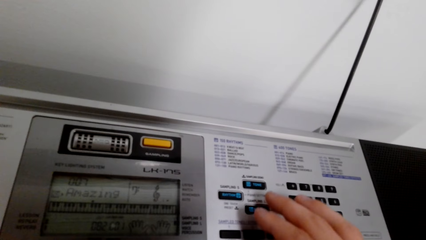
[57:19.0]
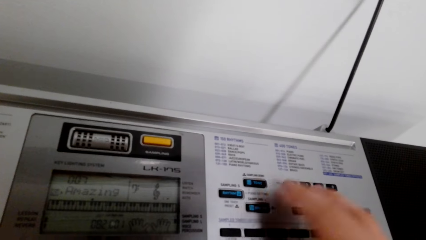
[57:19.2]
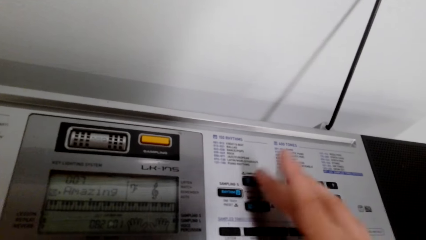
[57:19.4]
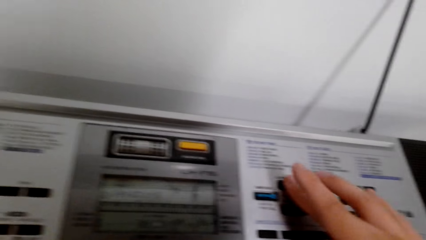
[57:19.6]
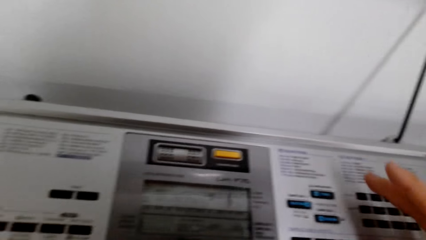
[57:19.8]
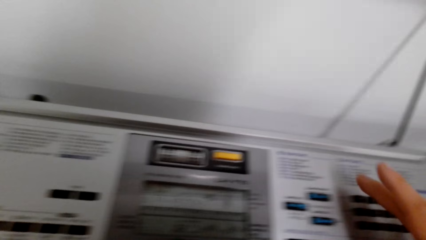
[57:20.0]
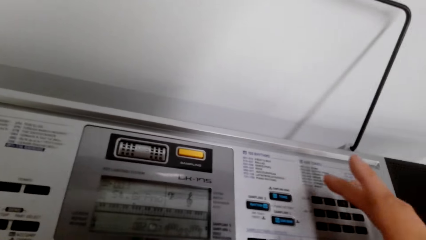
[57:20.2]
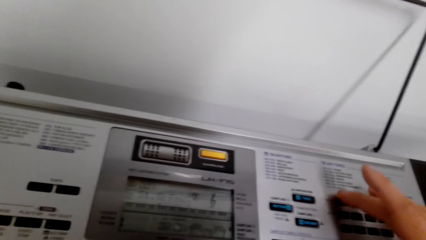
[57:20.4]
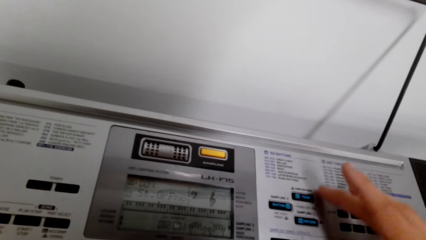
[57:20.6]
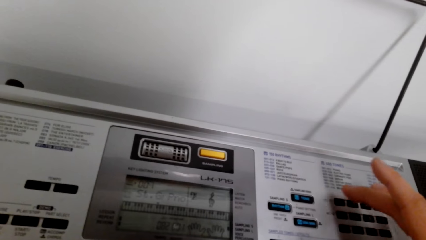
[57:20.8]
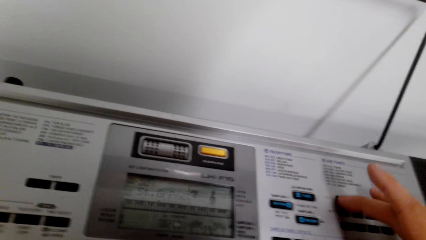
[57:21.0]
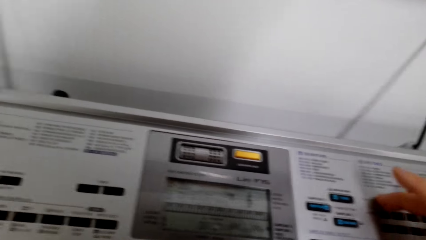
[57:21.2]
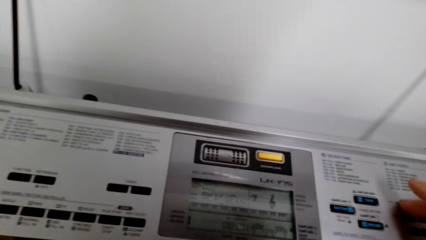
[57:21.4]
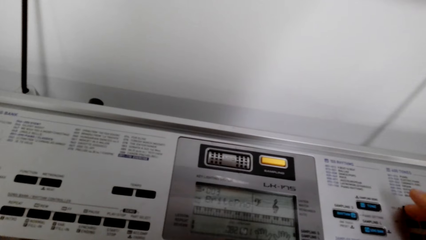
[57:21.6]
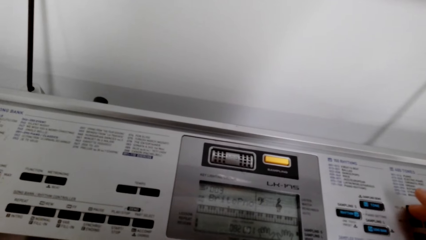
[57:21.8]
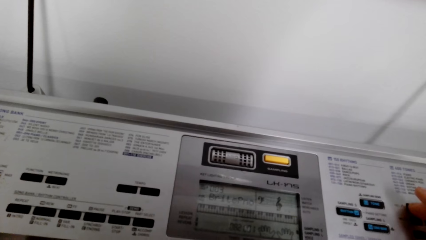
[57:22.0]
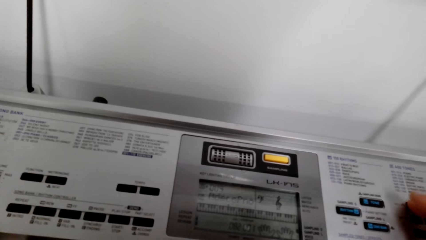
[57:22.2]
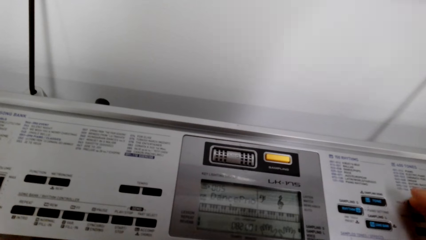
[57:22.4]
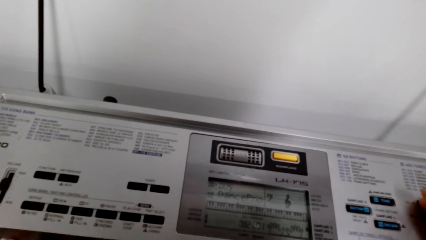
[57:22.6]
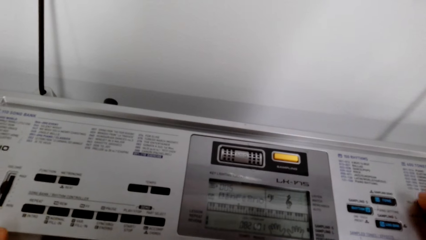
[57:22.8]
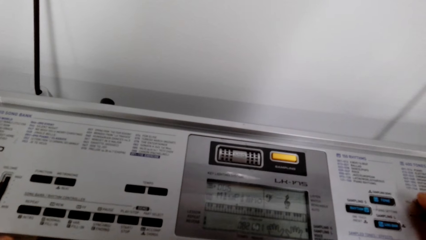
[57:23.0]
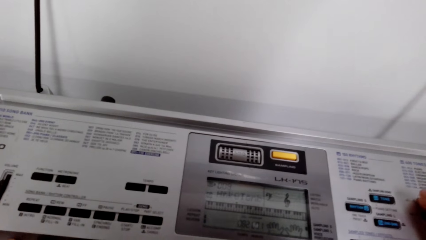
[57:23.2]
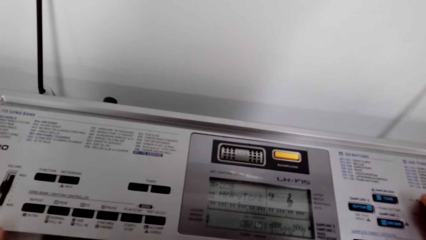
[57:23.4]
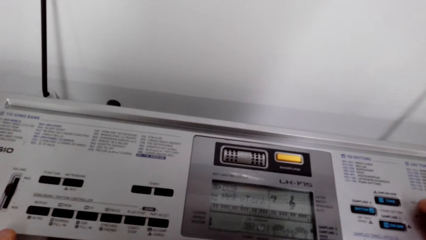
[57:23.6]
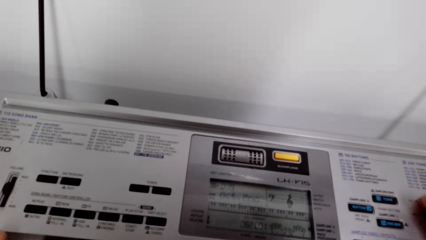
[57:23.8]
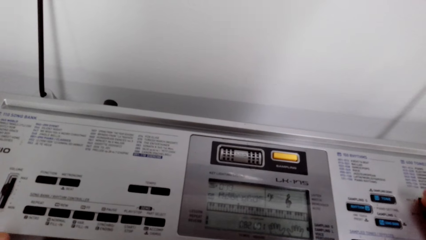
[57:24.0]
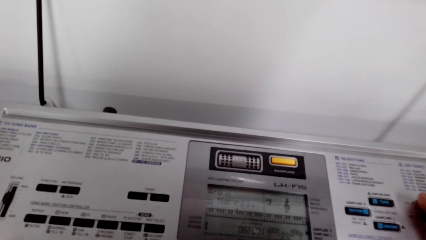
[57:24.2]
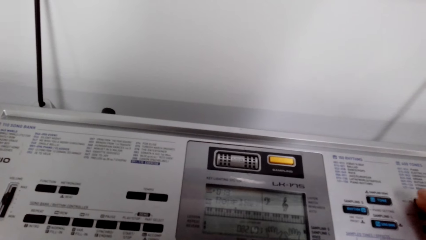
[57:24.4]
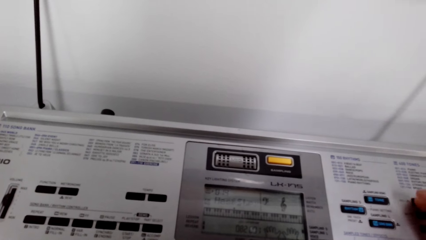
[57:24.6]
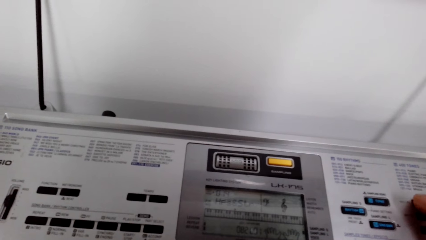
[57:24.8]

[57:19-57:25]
The camera wearer looks around. They press on the keyboard.

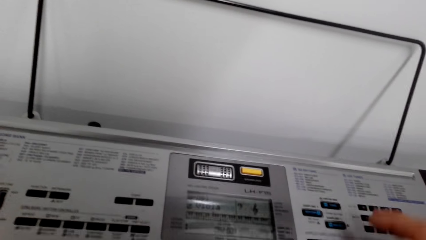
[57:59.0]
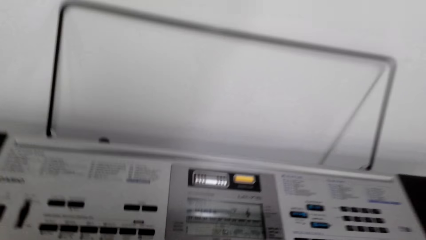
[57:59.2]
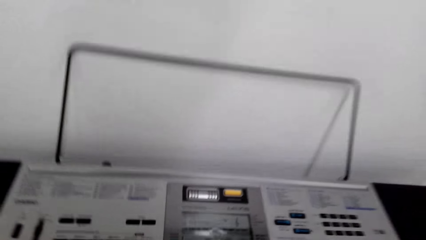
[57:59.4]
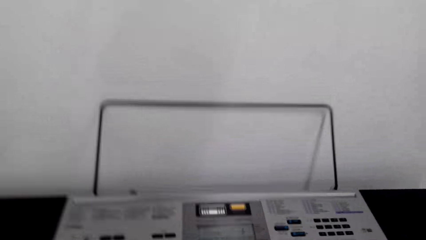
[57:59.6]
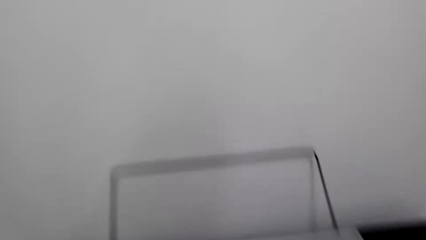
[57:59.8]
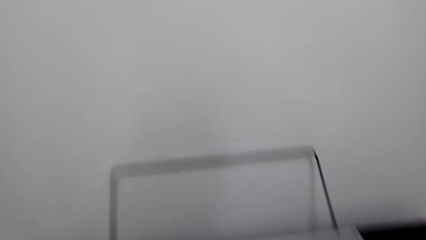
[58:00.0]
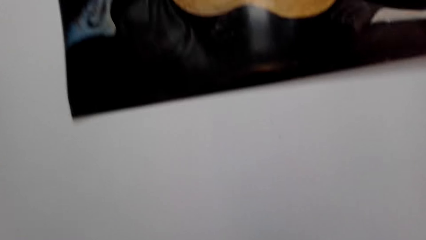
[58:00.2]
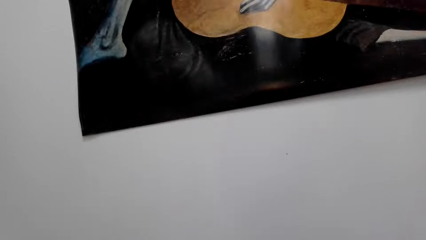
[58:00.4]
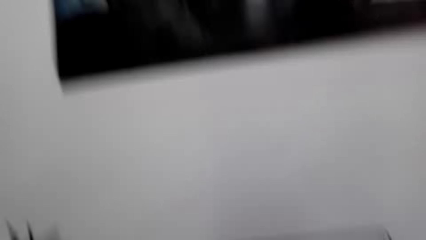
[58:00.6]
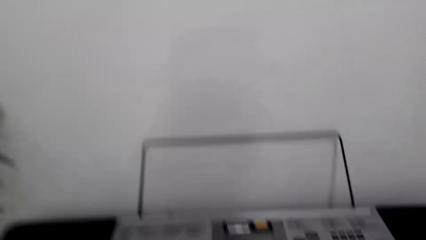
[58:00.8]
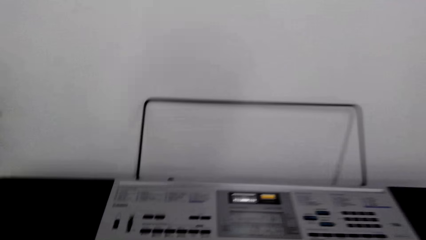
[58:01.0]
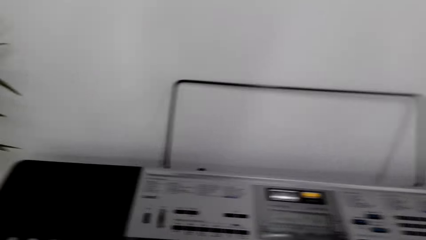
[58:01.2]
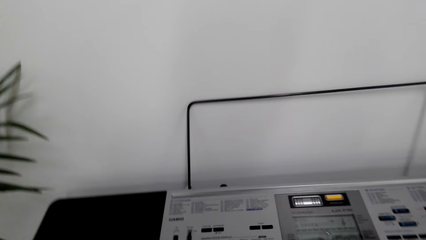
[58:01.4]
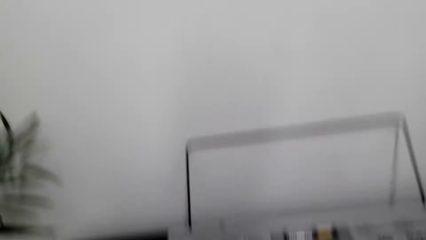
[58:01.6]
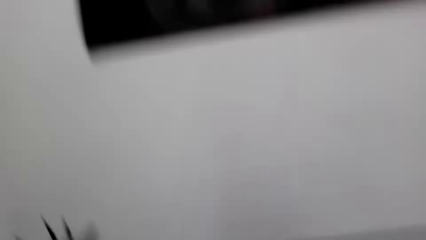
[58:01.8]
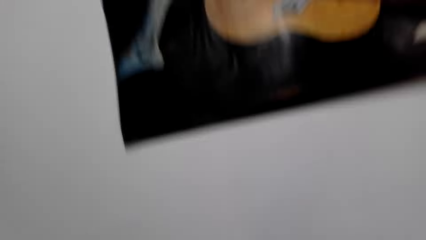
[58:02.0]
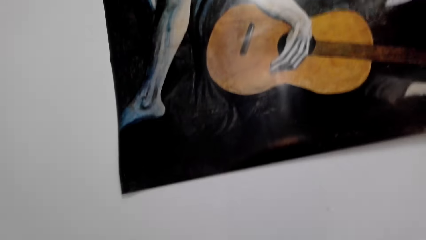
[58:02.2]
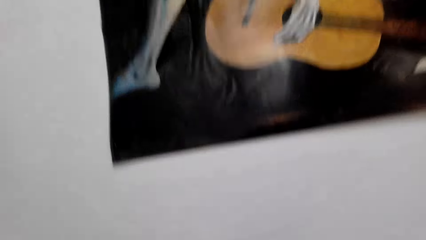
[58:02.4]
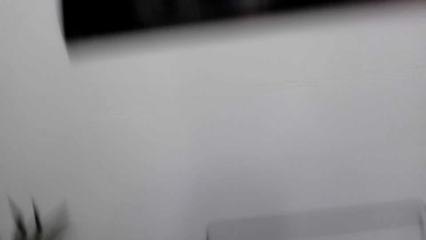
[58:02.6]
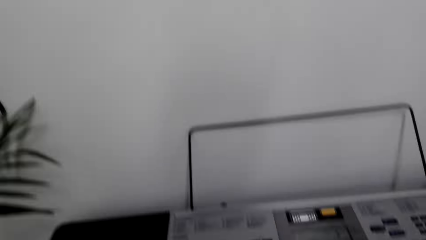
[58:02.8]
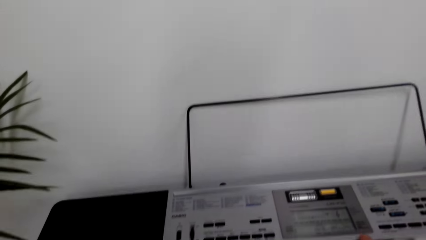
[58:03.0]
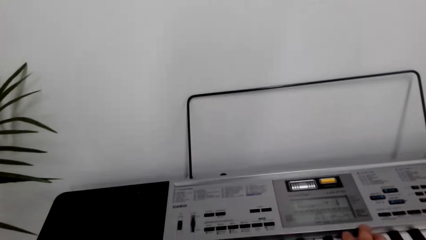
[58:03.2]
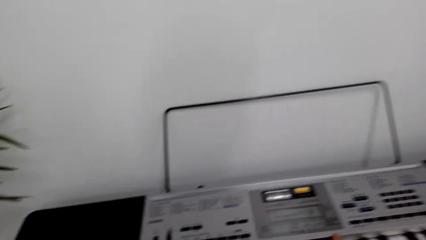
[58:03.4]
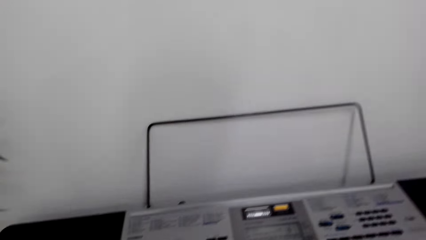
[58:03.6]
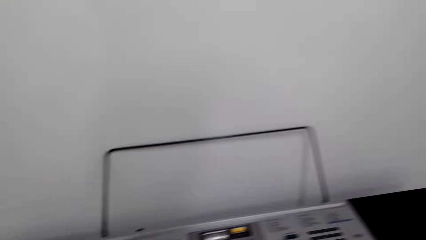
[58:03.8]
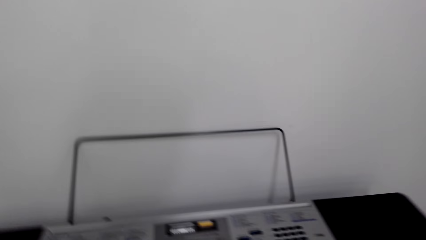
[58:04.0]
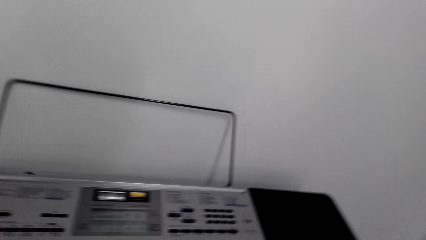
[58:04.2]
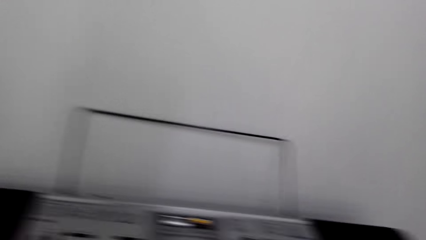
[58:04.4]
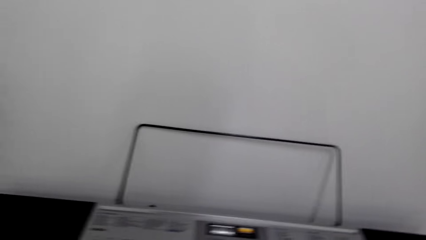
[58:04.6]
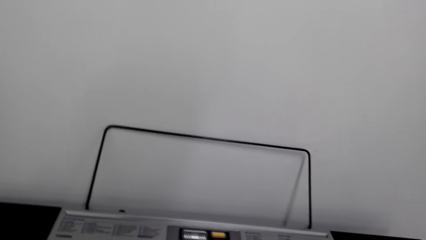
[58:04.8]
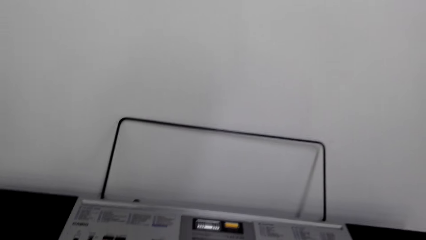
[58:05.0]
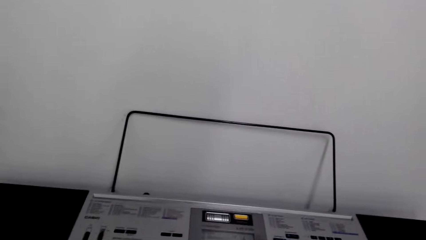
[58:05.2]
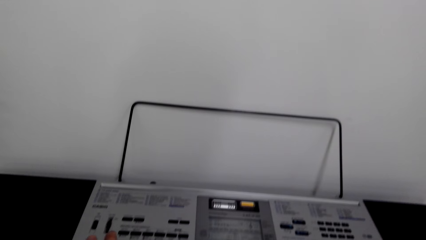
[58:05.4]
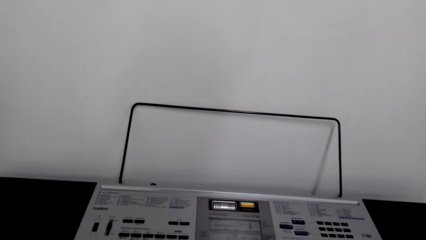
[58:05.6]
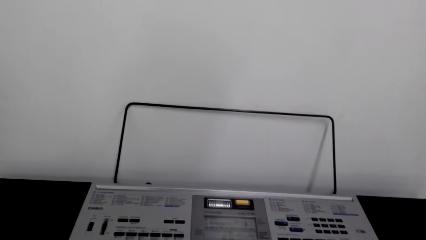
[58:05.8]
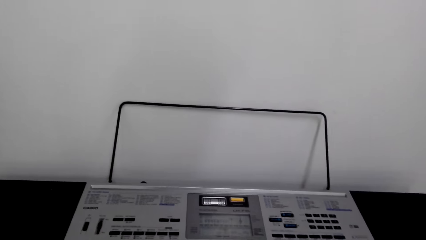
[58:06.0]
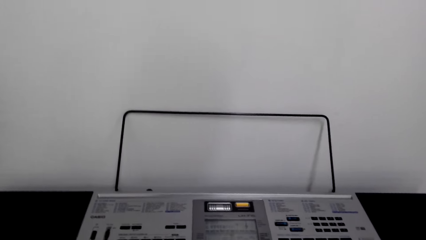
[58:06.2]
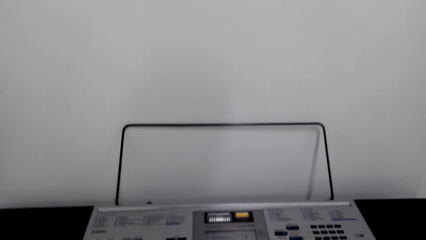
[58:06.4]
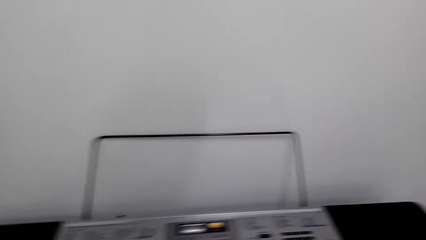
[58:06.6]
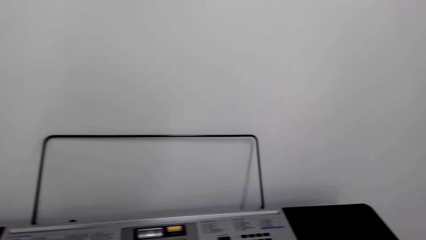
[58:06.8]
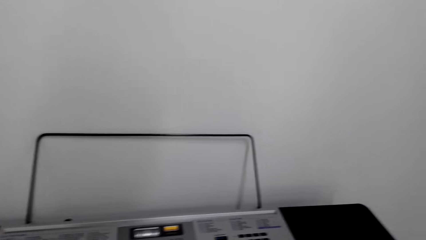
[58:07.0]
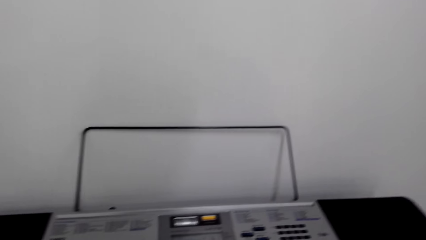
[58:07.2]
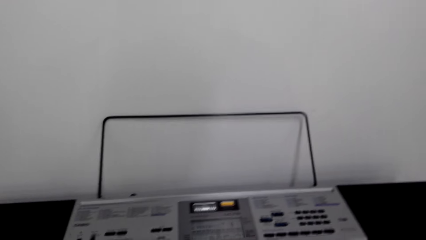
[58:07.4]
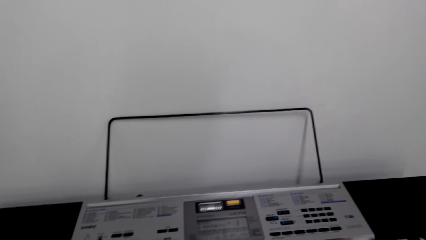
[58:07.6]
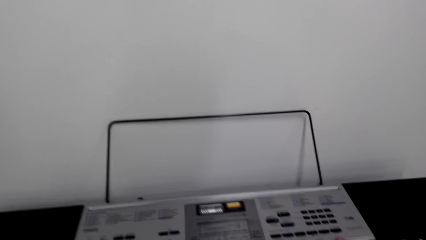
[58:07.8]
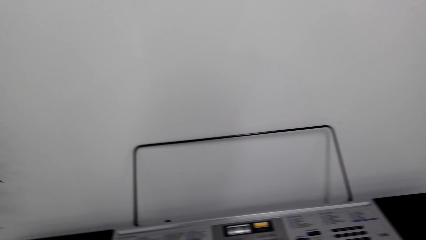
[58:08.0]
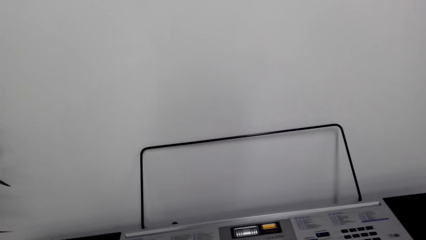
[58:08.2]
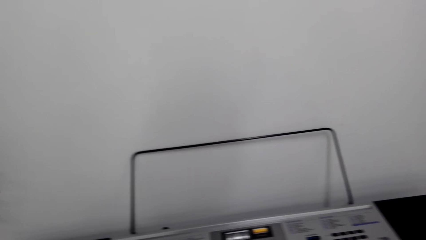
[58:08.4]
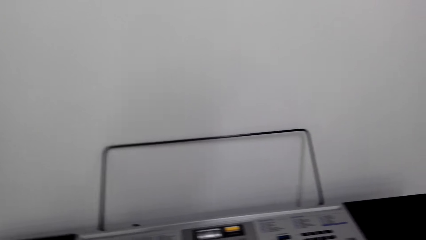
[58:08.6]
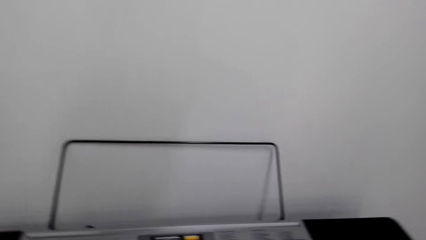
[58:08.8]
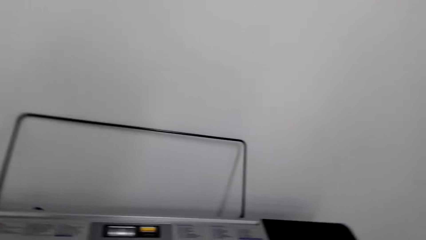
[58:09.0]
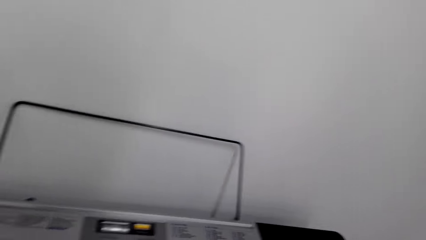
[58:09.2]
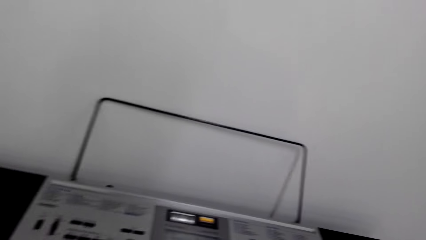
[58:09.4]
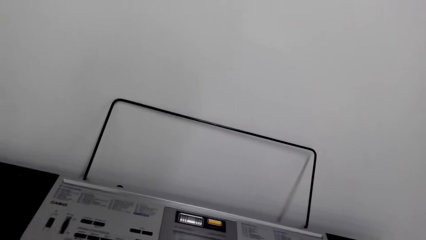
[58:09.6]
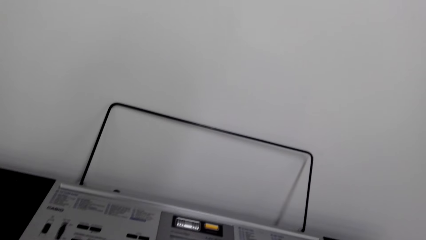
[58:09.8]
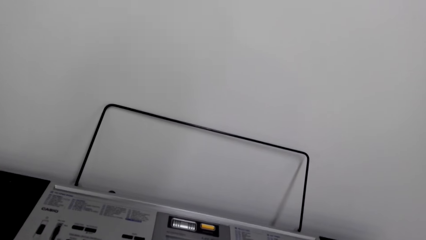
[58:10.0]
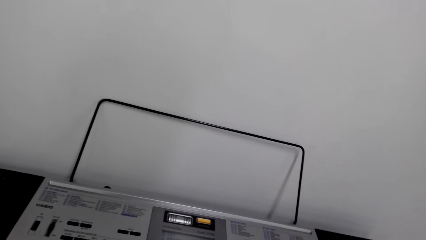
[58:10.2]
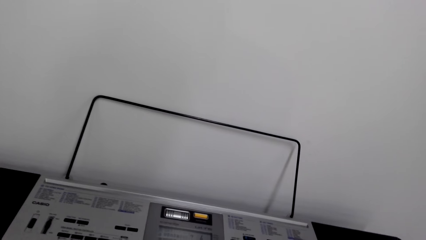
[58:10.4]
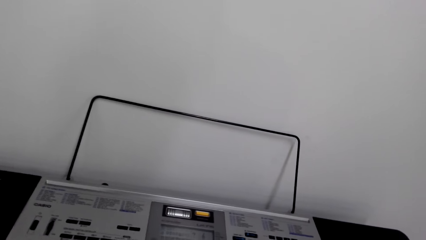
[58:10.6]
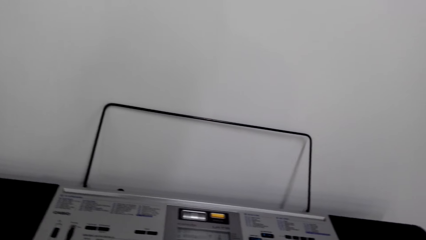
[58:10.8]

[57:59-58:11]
The camera wearer looks around. They look around again. They operate something. They look around. They operate the keyboard.
